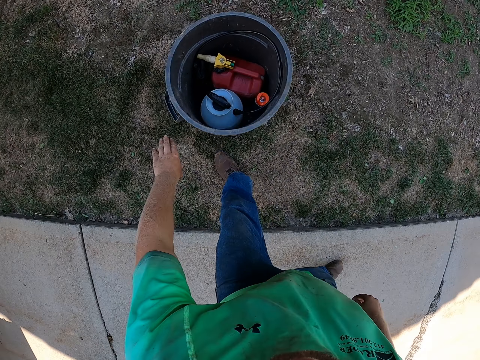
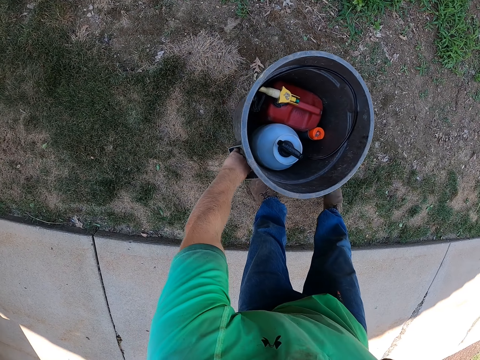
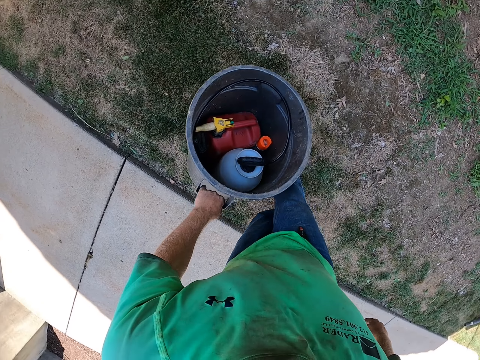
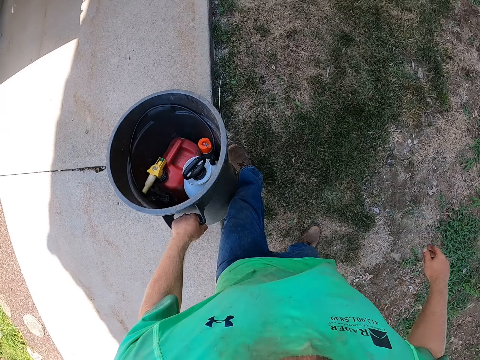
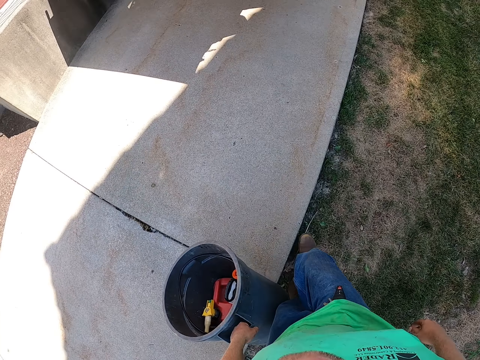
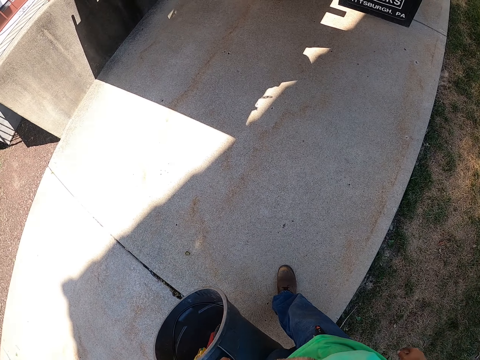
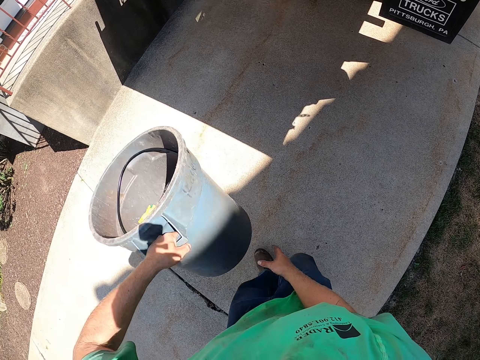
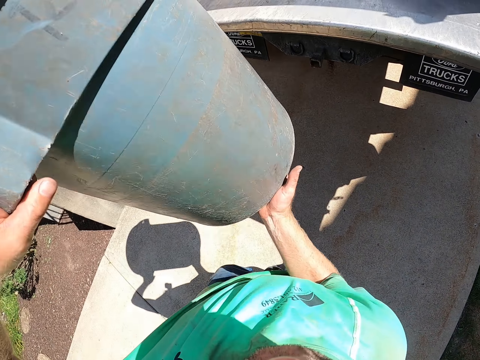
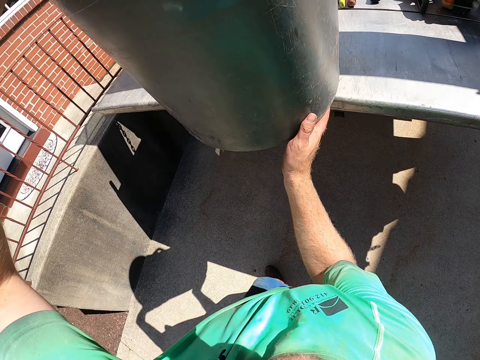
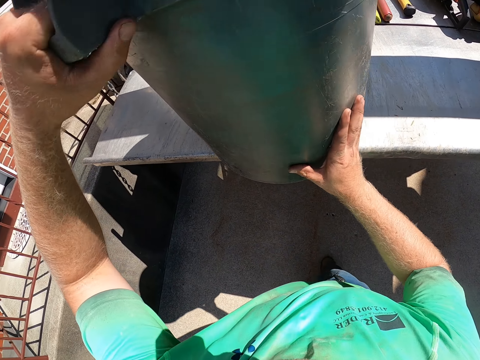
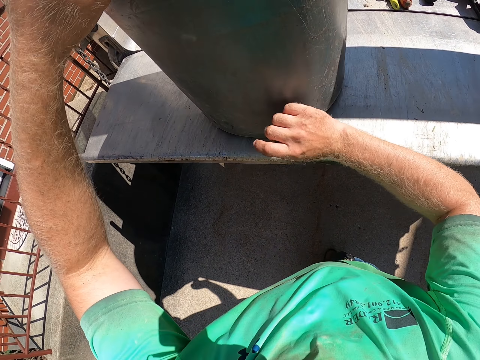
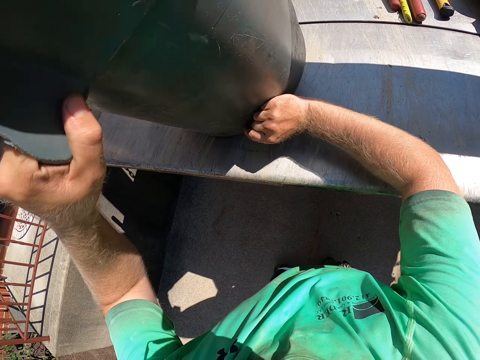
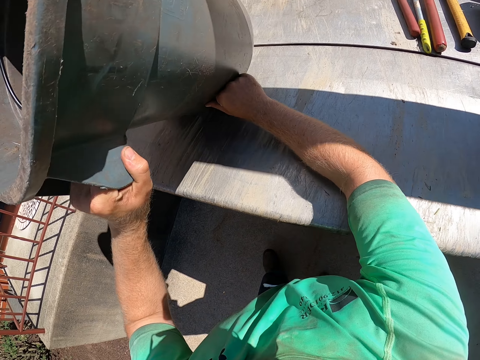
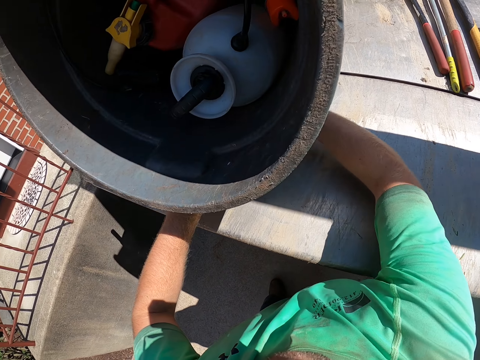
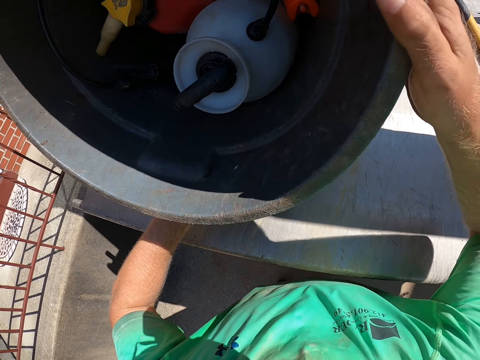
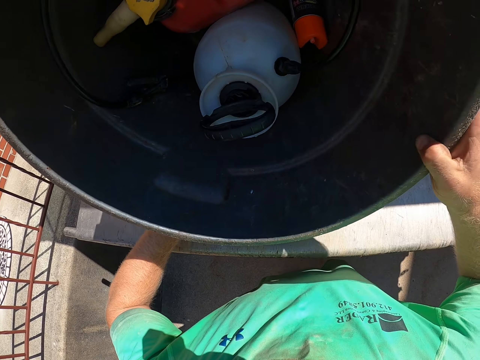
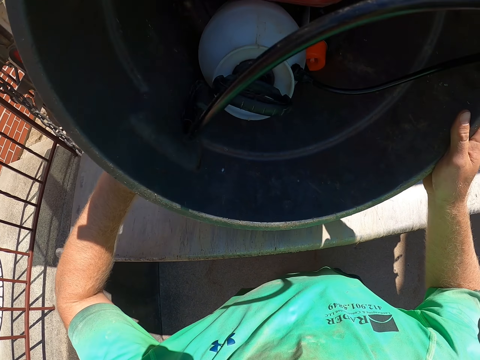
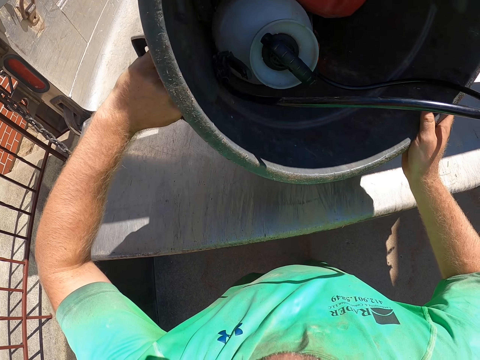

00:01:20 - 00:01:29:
The camera wearer carries a drum or bucket from the floor with his left hand. He touches the drum. He puts the drum into the truck with his hands.

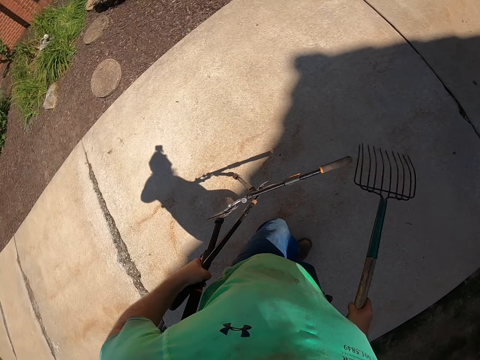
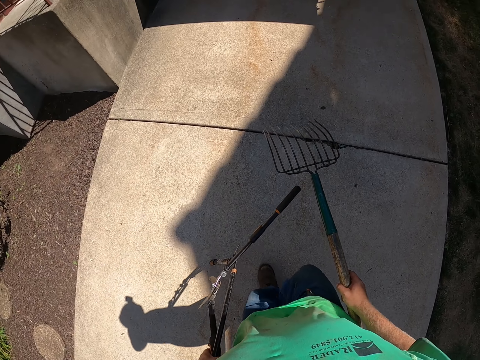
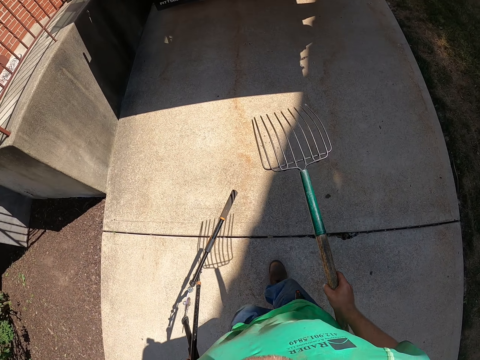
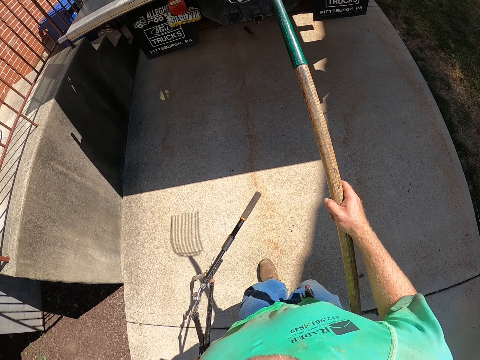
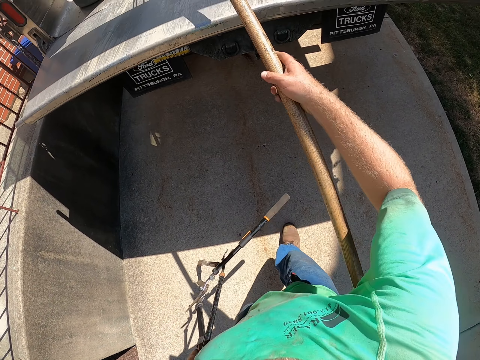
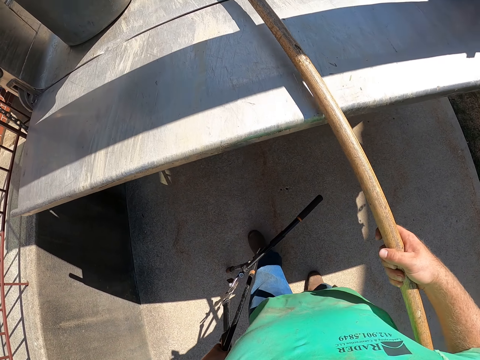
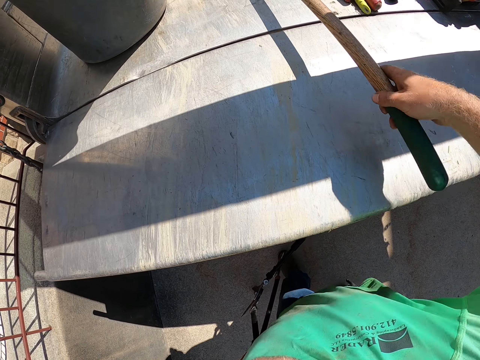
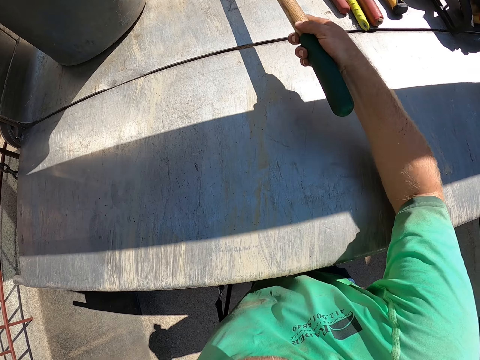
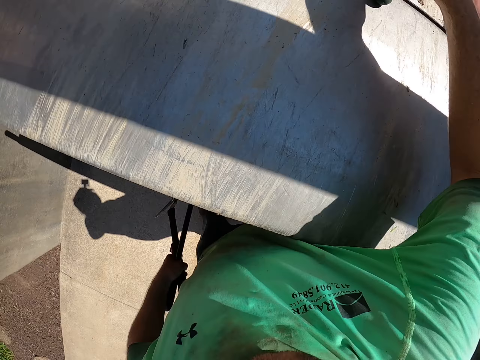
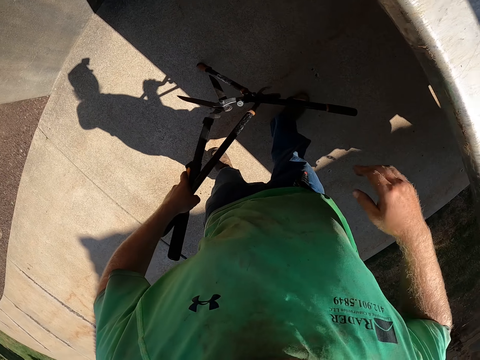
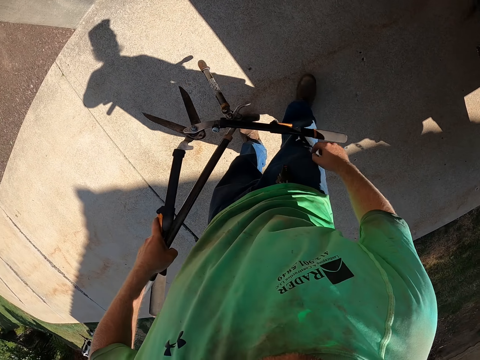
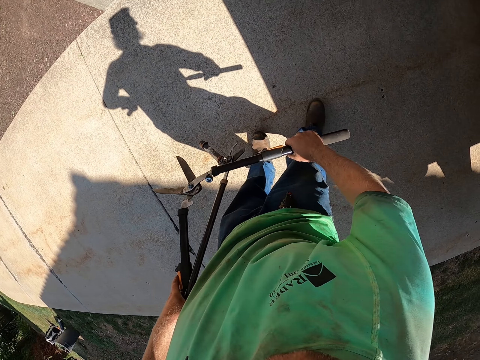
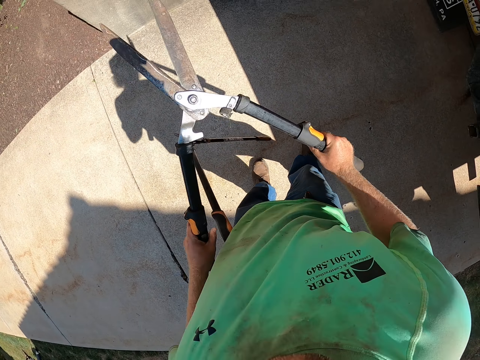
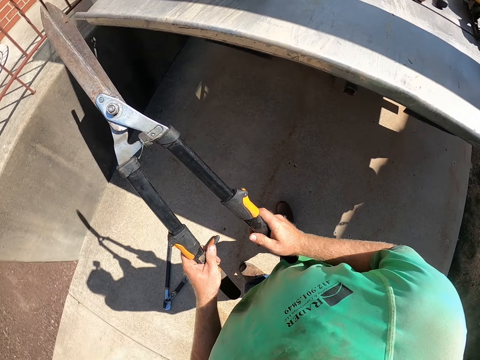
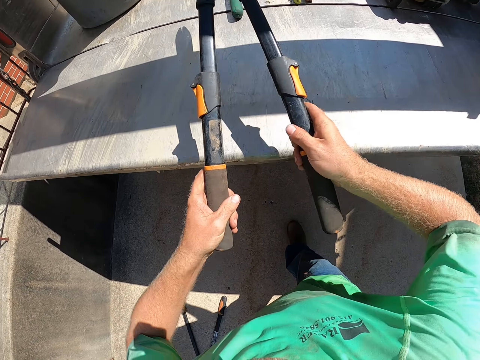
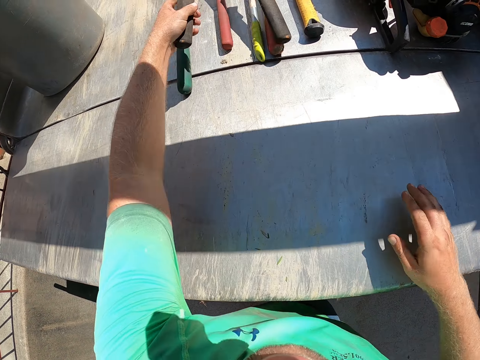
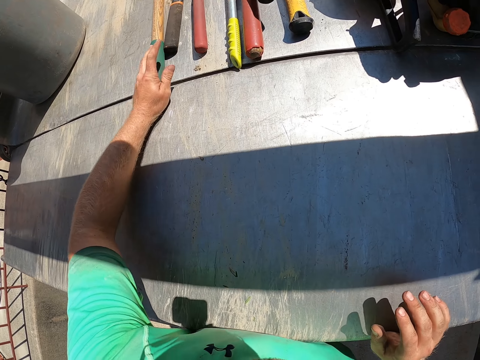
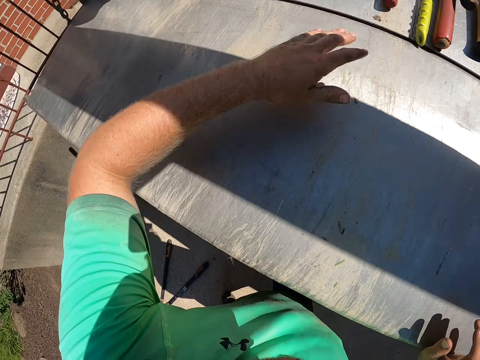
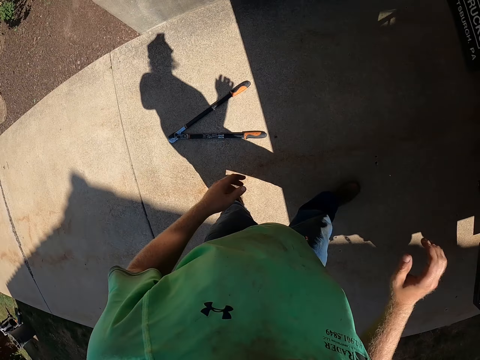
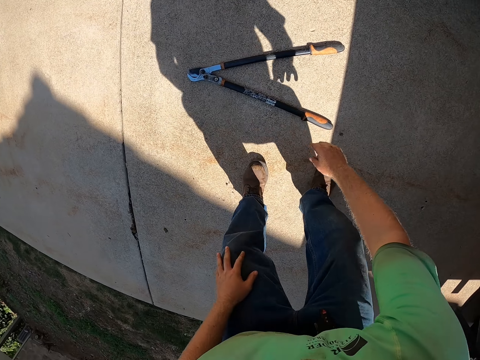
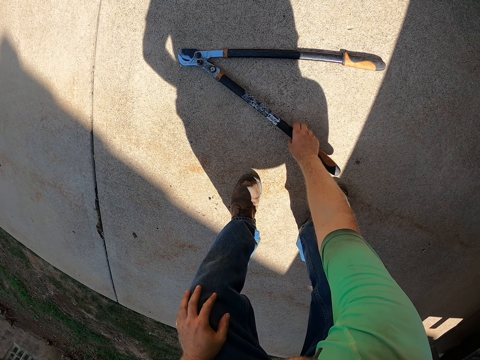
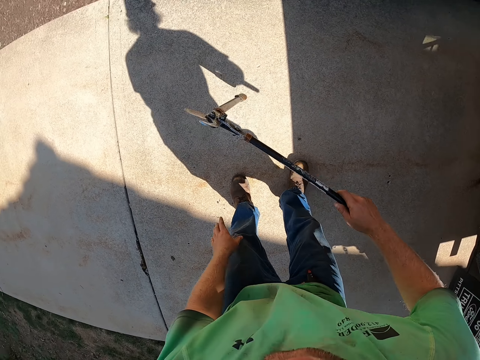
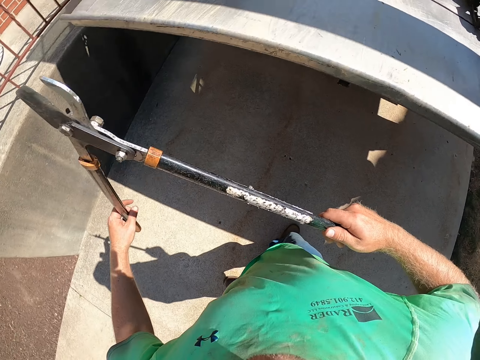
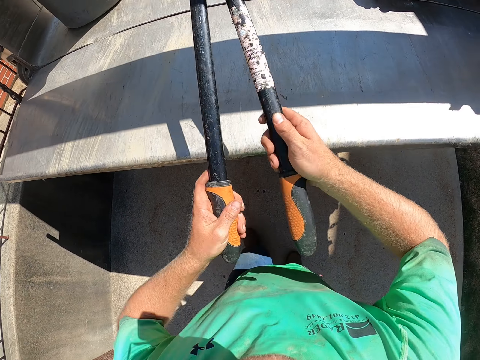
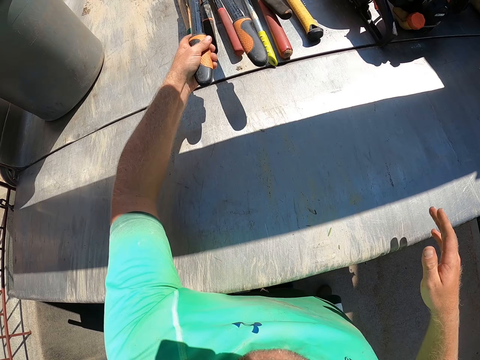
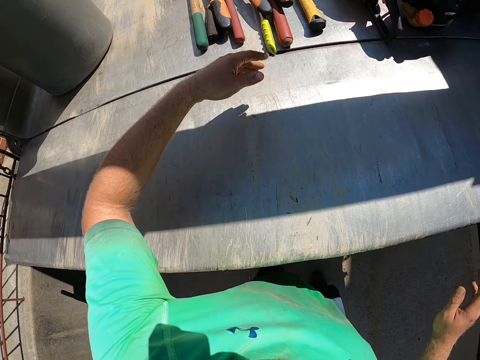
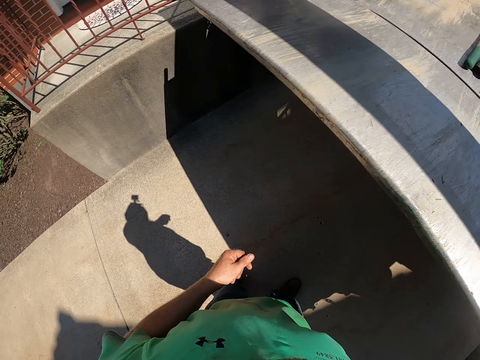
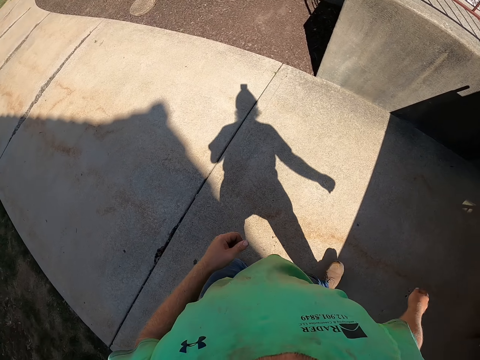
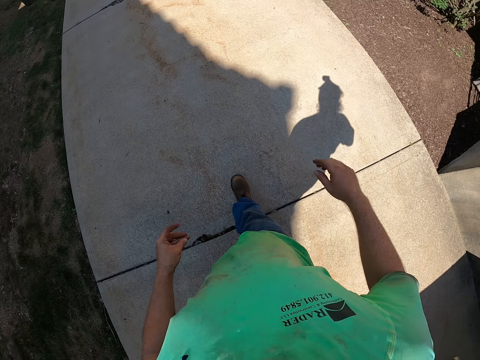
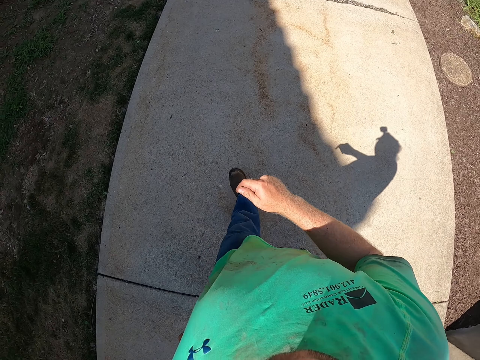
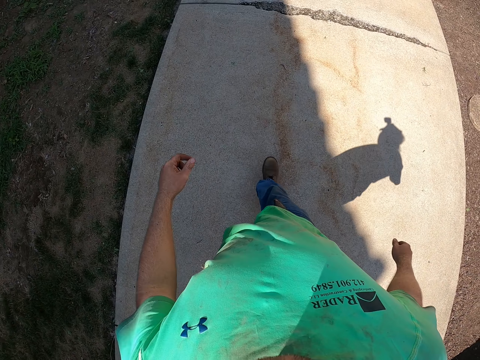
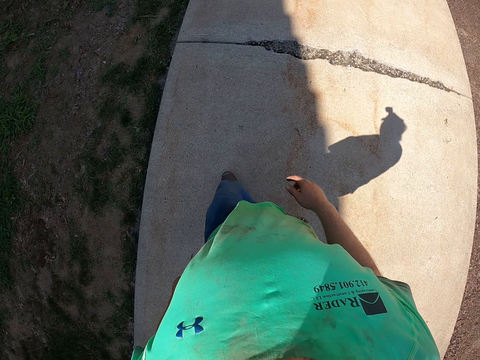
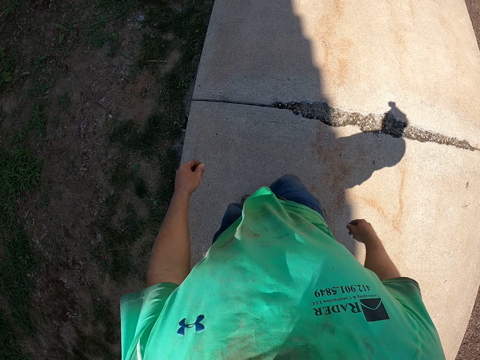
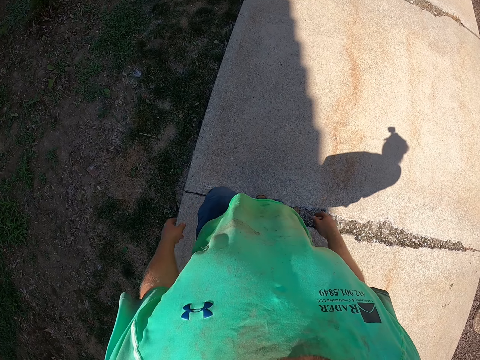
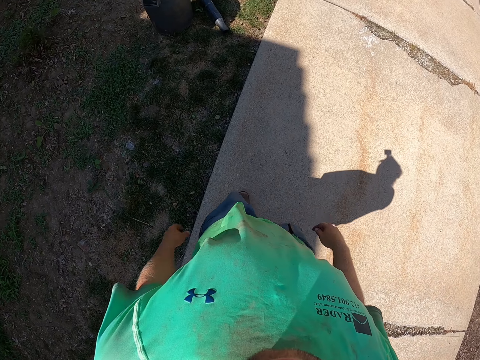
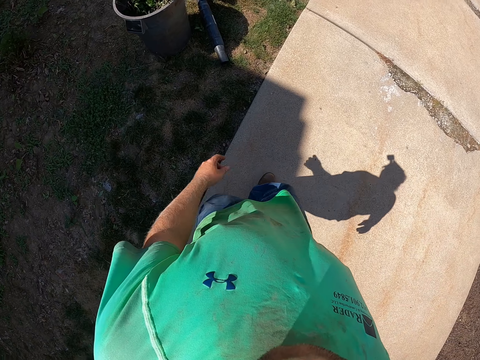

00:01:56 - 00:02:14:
The camera wearer puts the rake into the truck with his right hand. He puts the lawn shear into the truck with his left hand. He picks the lawn shear from the floor with his right hand. He puts the lawn shear into the truck with his hands.
